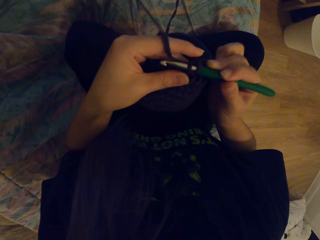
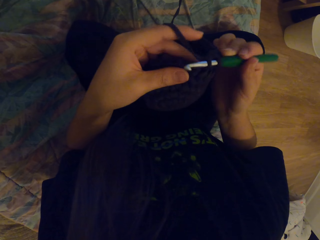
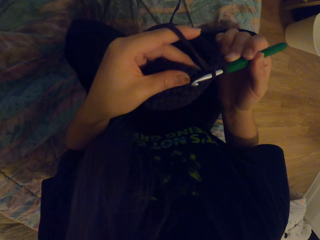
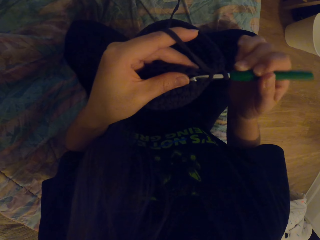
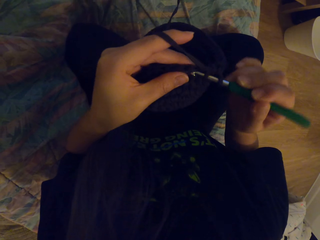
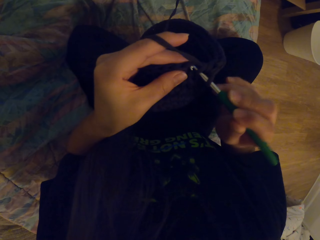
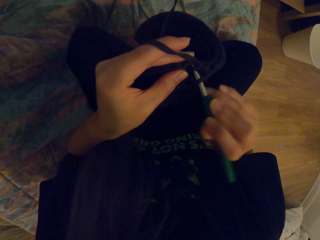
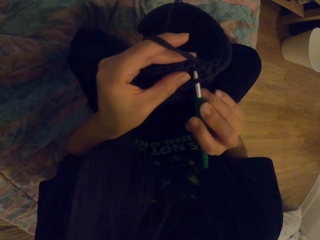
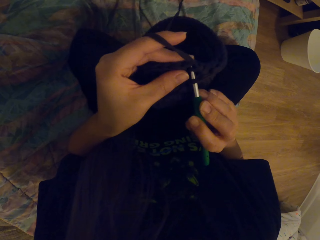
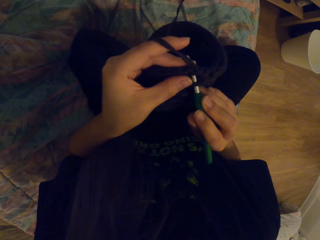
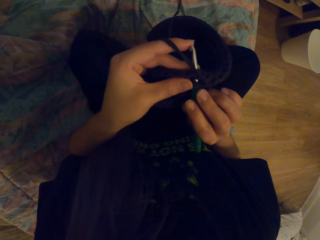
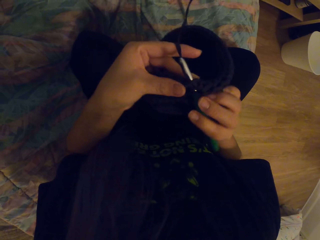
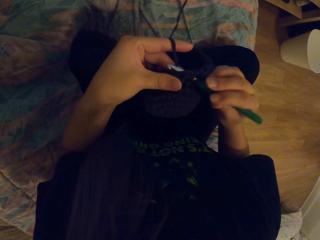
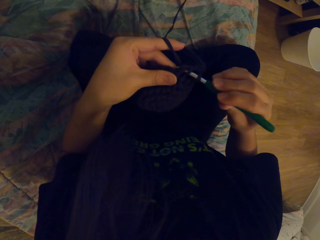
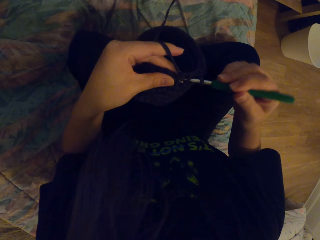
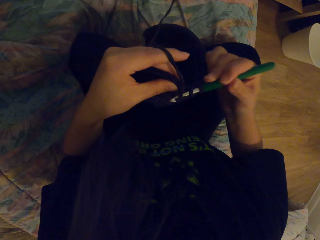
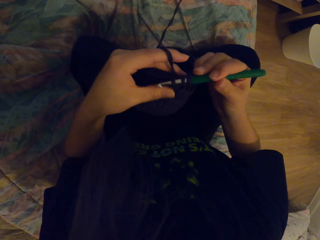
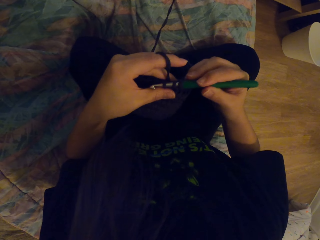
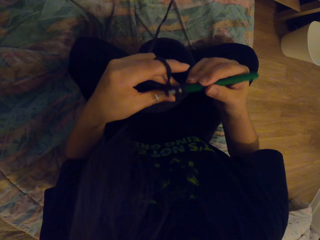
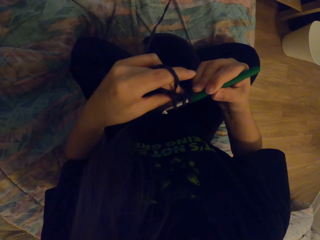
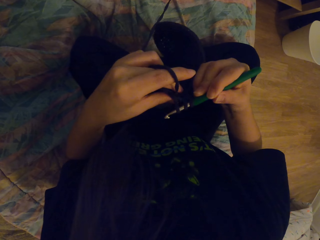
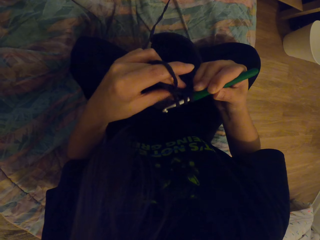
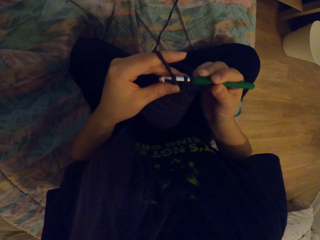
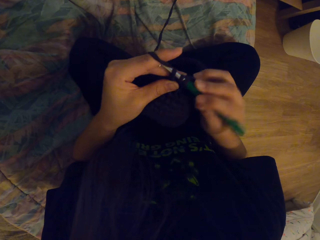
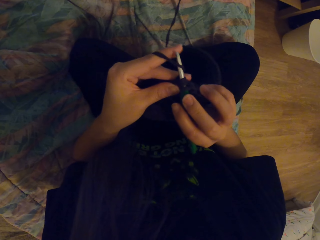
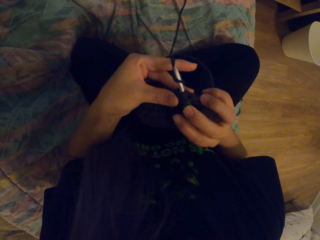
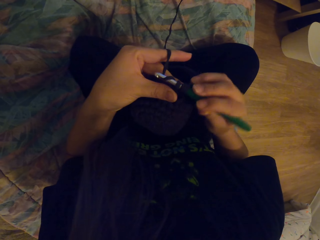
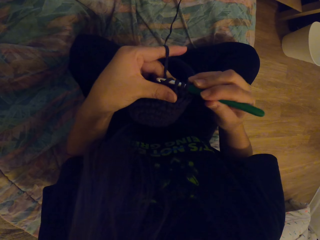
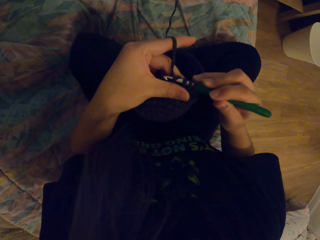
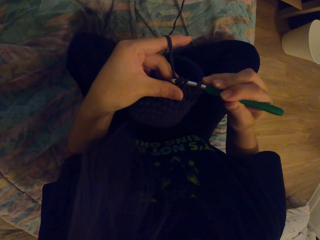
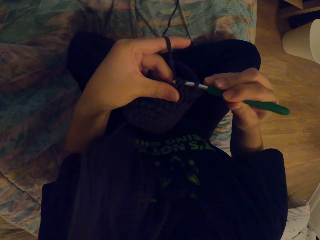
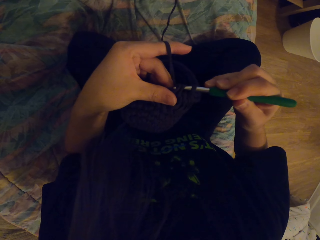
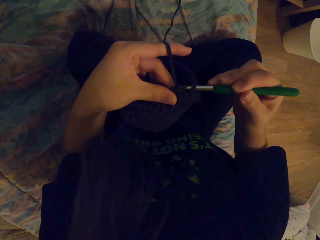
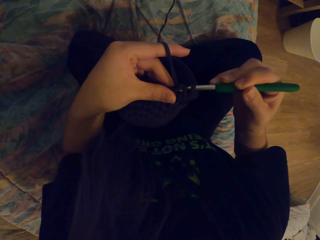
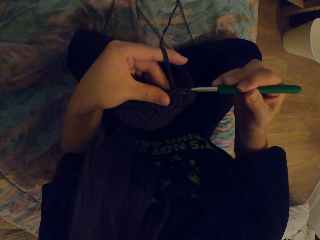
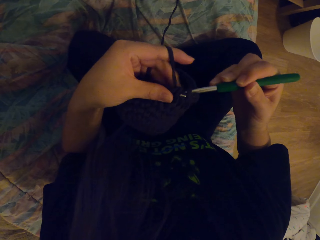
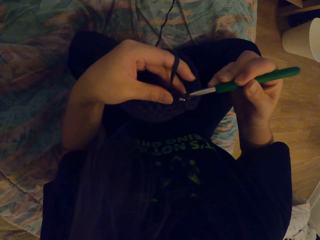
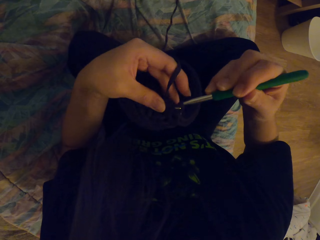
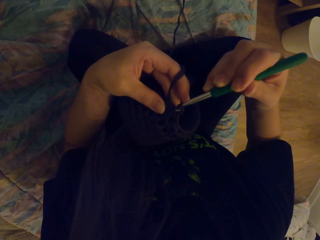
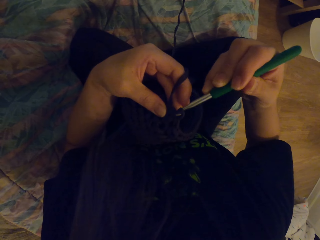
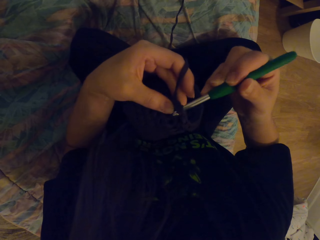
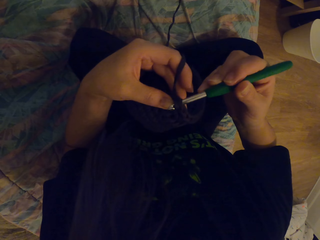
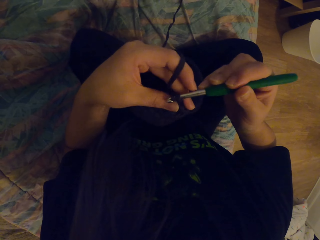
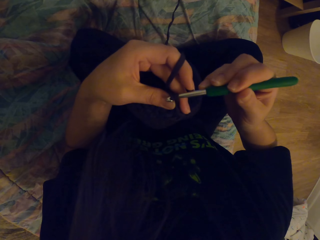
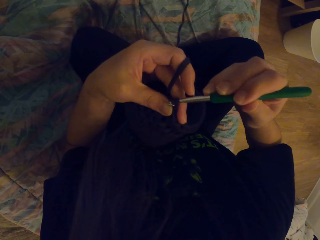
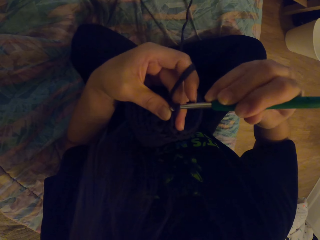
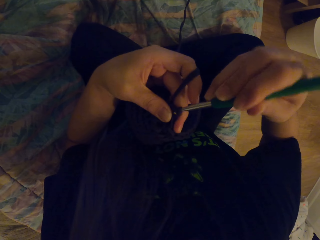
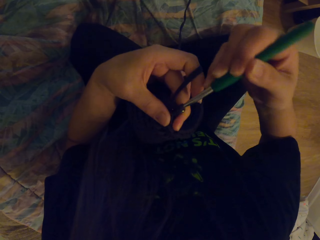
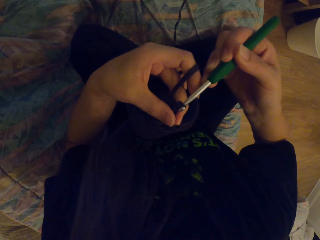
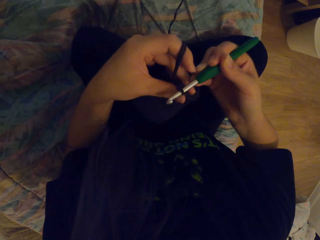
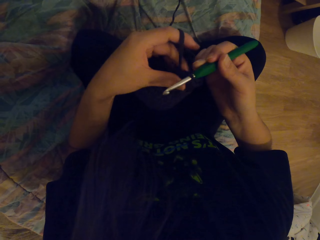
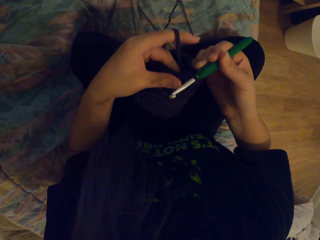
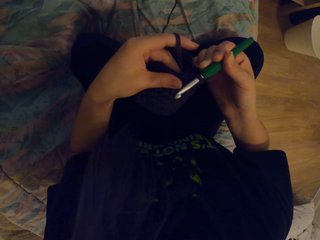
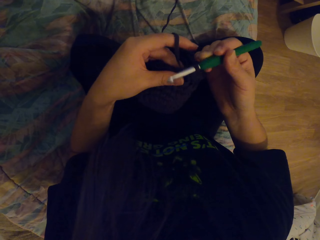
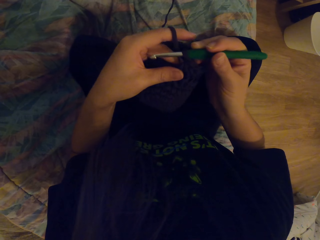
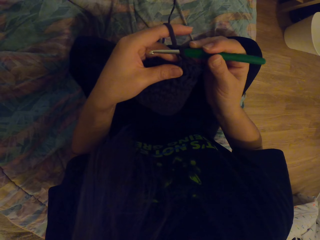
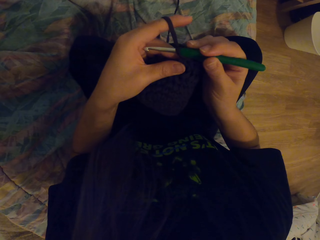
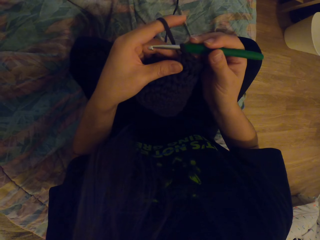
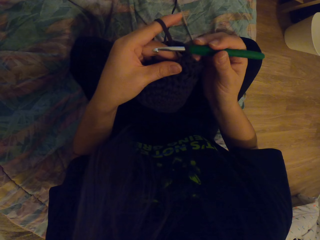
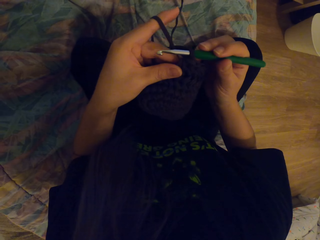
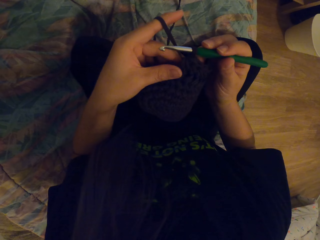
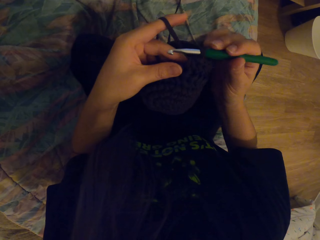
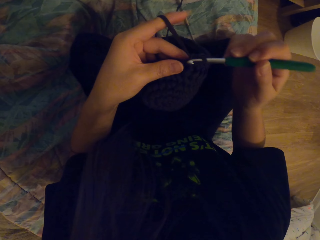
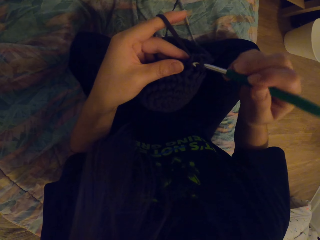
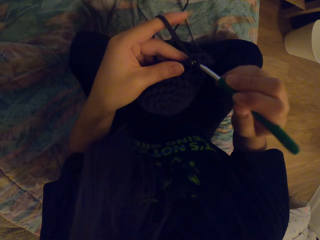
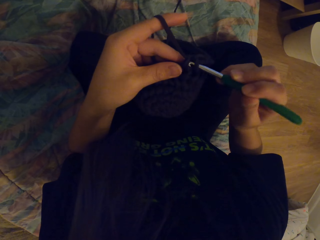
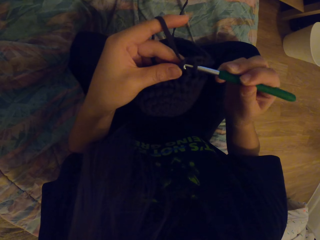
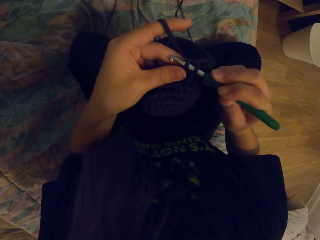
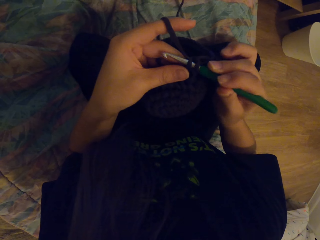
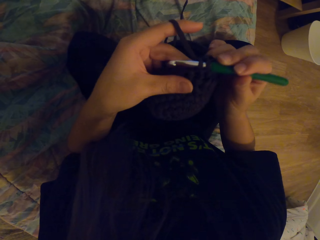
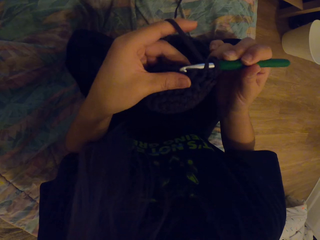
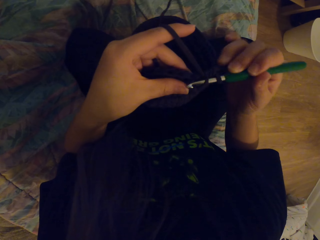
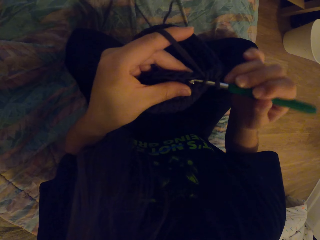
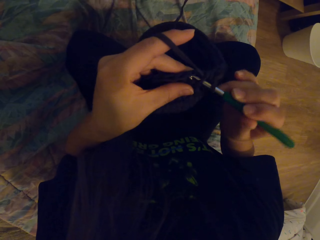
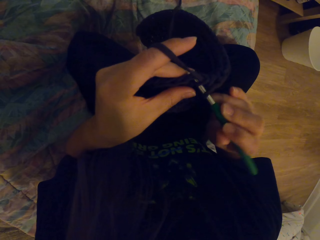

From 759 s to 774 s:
The camera wearer holds the fabric in the crochet. They pull the crochet and weave the fabric with the crochet.

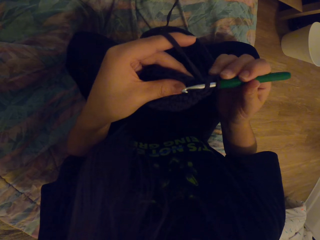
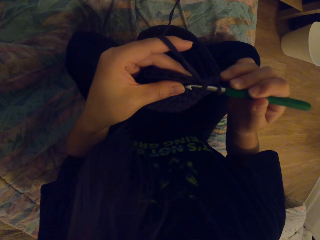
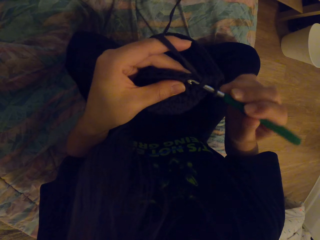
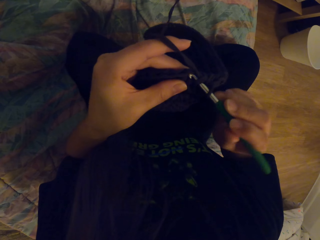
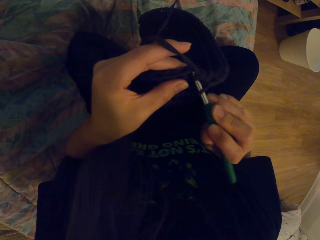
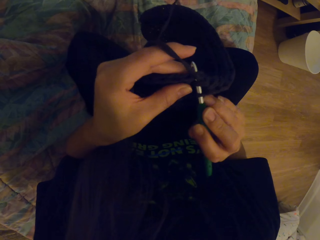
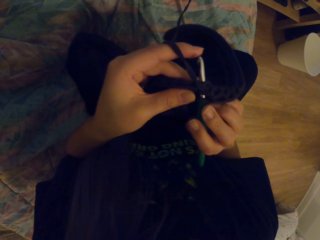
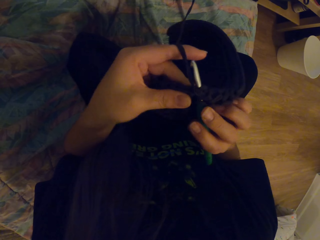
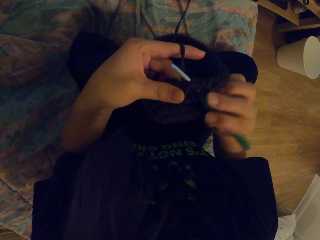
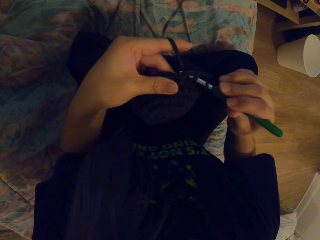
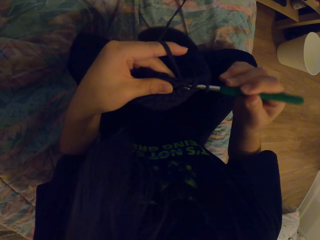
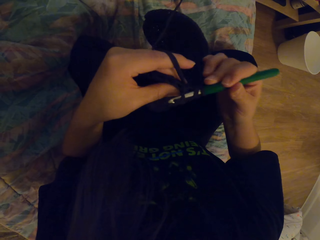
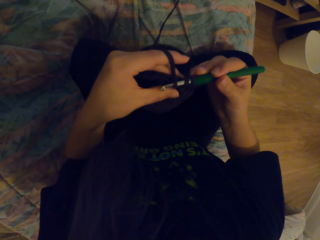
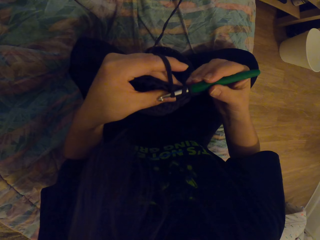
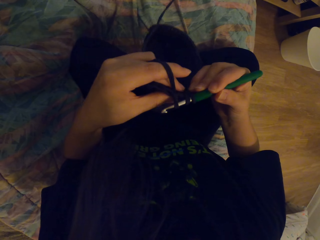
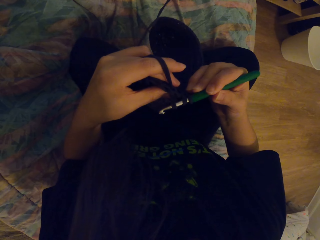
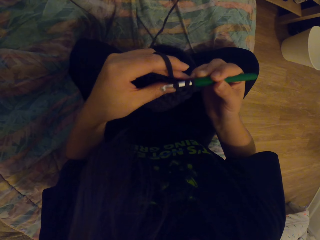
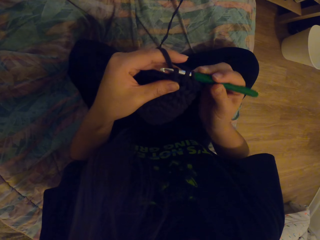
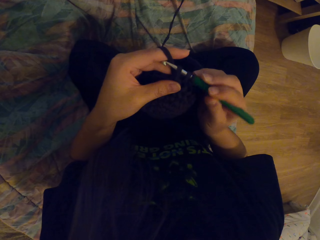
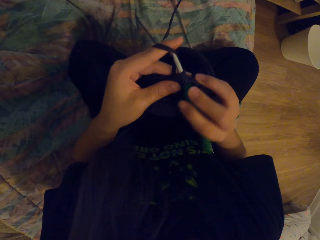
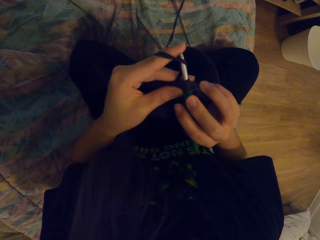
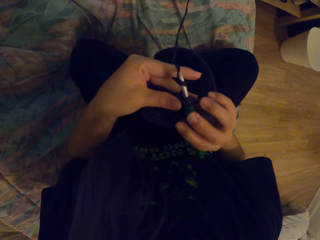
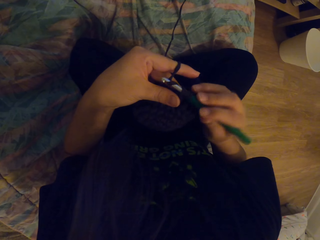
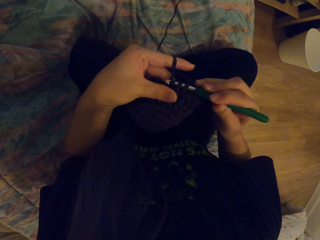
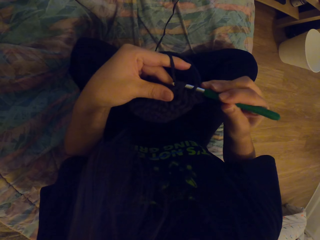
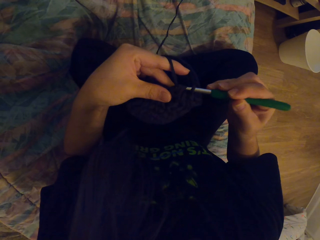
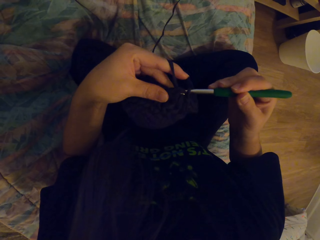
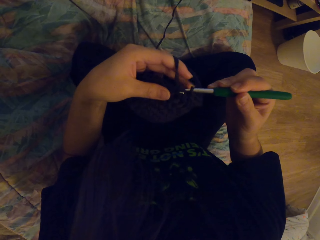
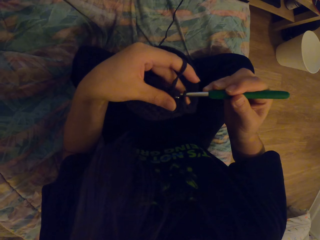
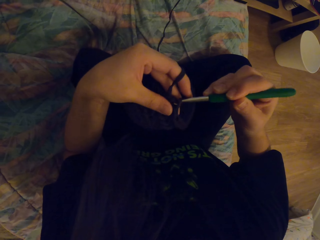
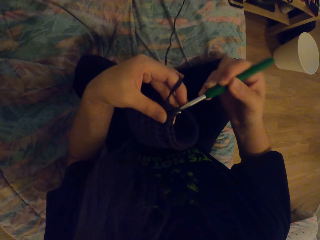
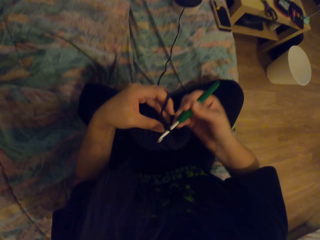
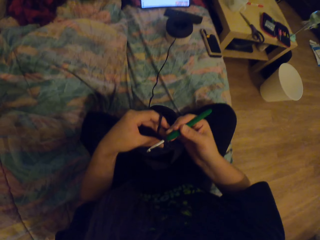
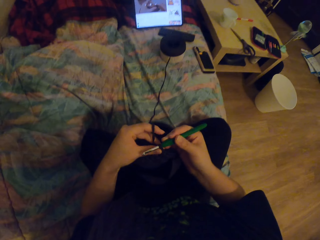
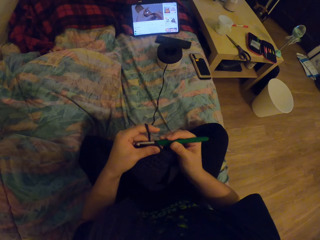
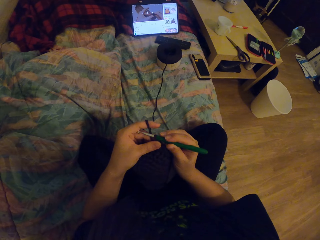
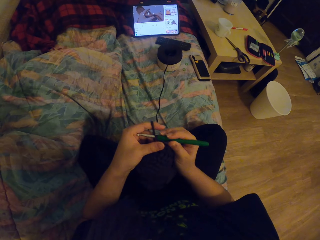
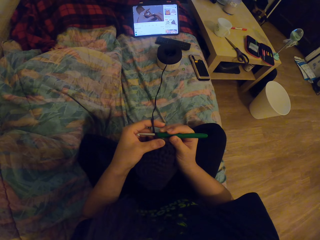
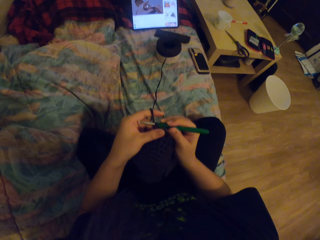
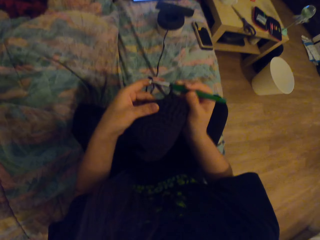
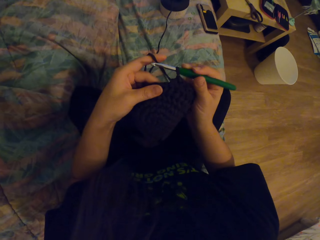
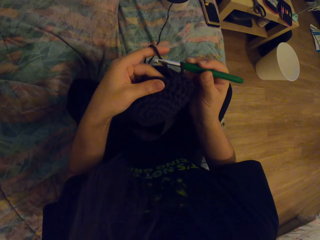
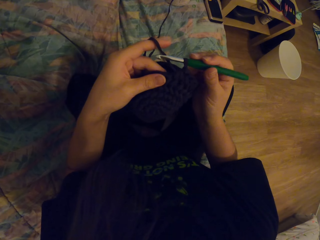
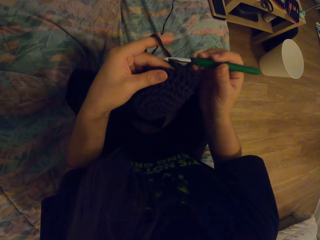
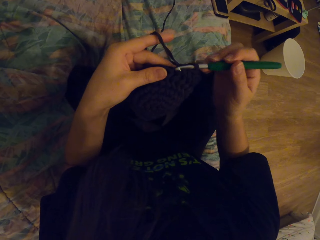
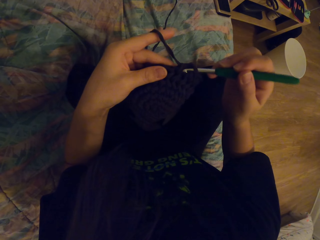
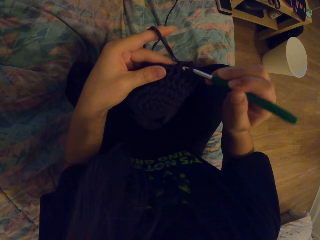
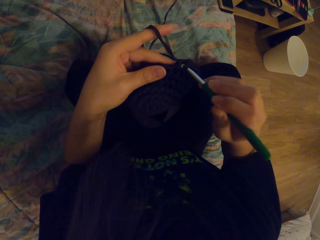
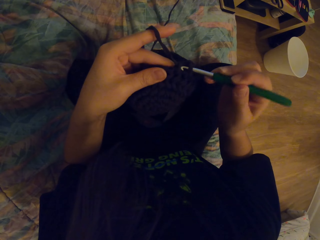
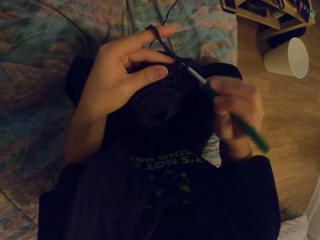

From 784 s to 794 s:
The camera wearer holds the fabric in the crochet. They move the fabric with the hand.
